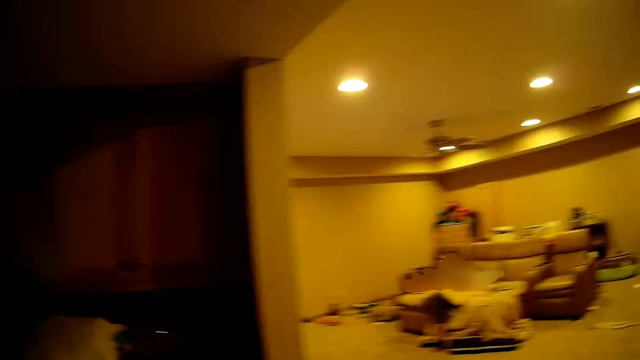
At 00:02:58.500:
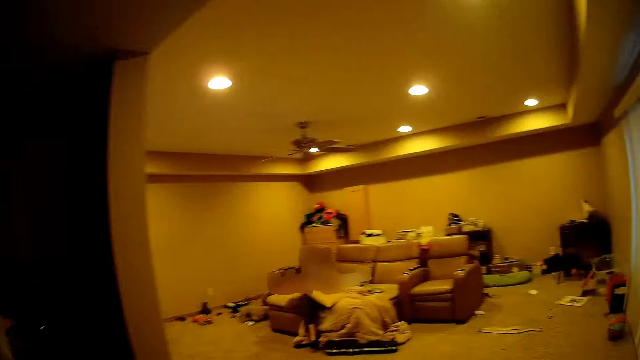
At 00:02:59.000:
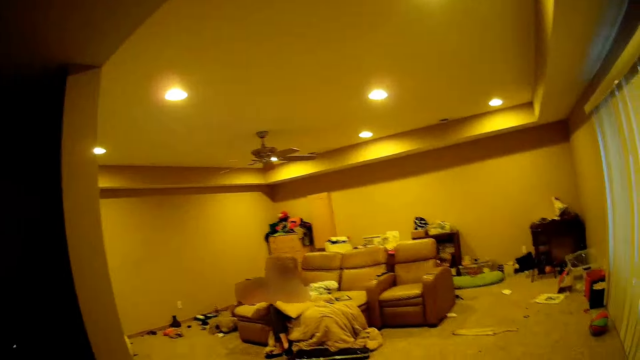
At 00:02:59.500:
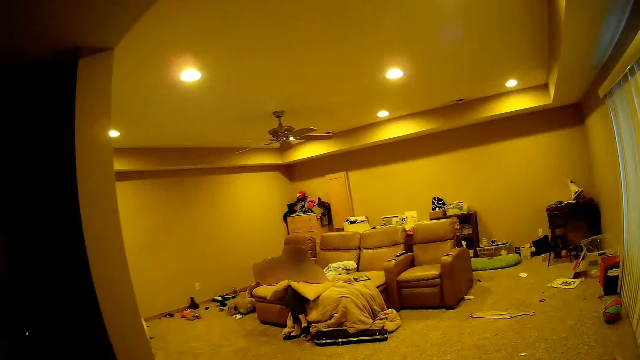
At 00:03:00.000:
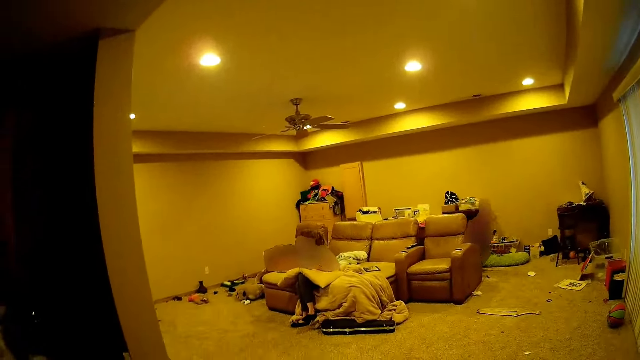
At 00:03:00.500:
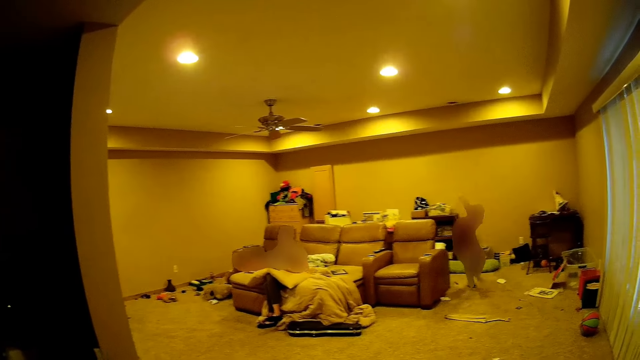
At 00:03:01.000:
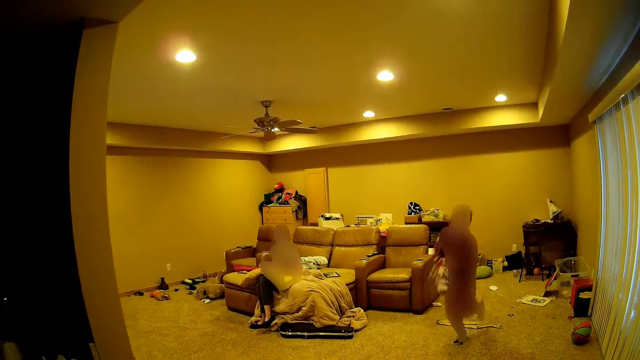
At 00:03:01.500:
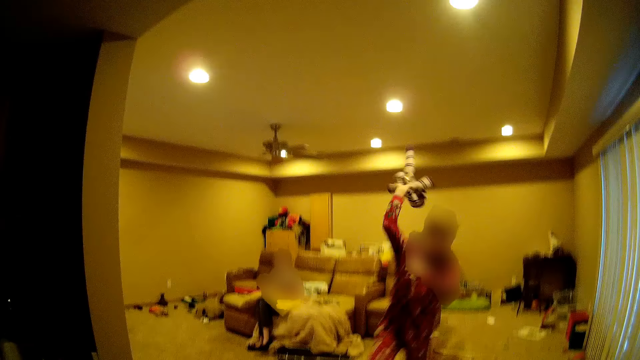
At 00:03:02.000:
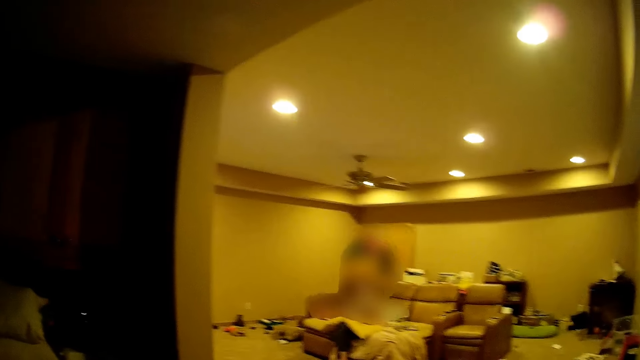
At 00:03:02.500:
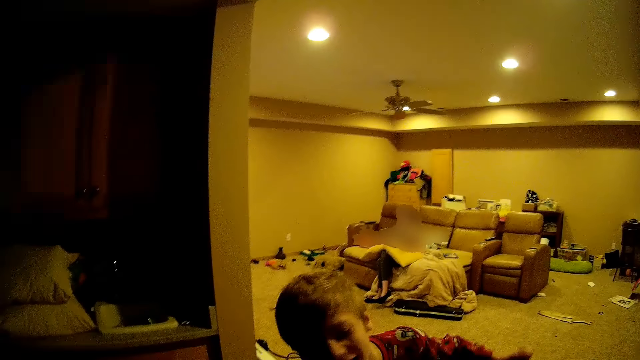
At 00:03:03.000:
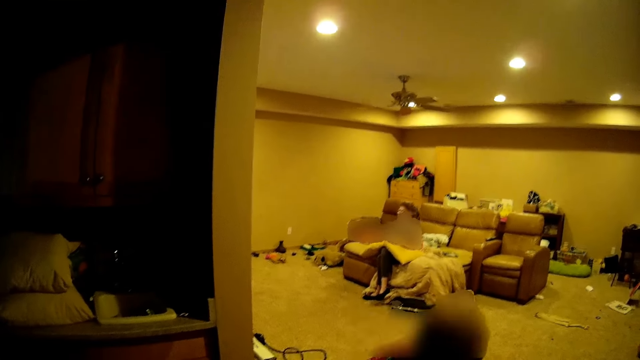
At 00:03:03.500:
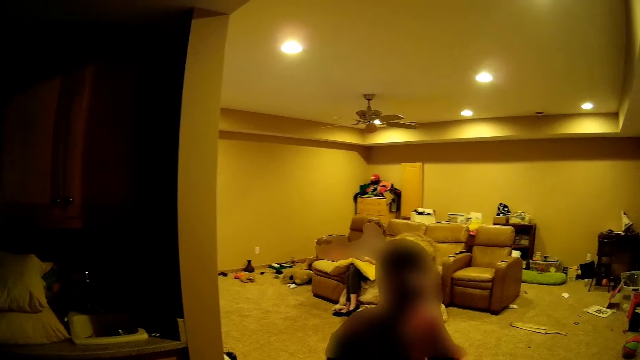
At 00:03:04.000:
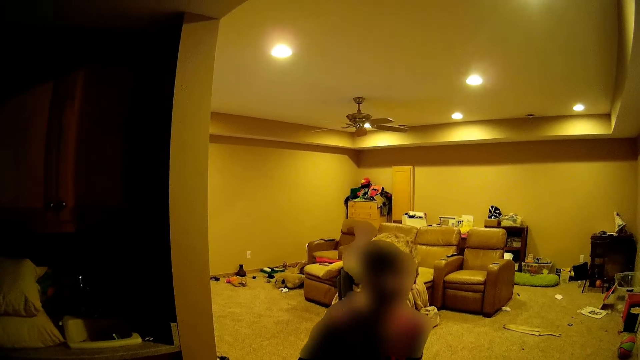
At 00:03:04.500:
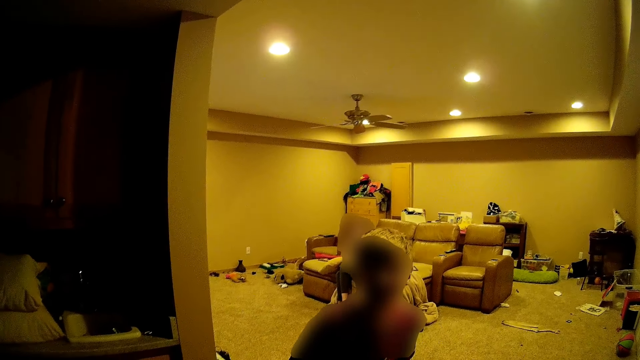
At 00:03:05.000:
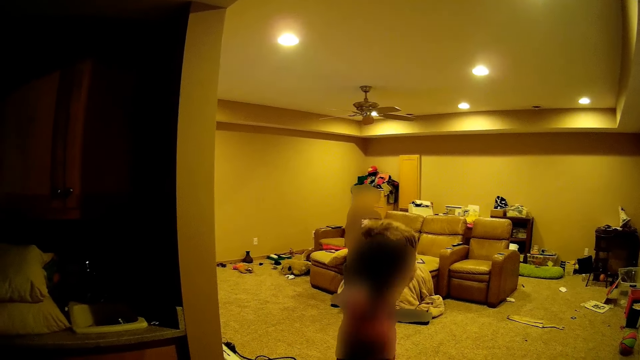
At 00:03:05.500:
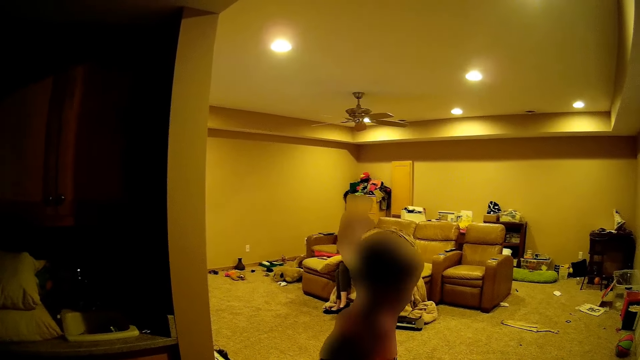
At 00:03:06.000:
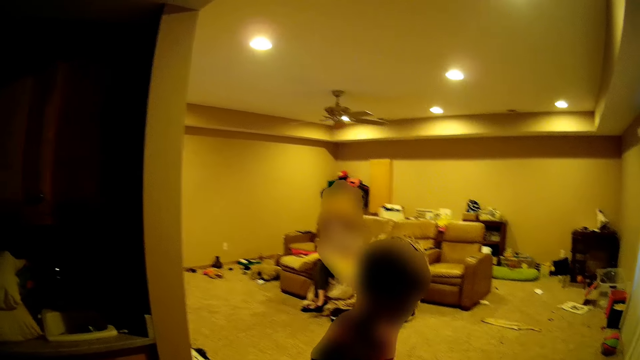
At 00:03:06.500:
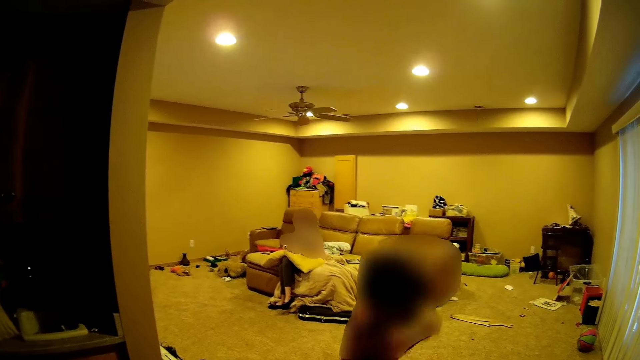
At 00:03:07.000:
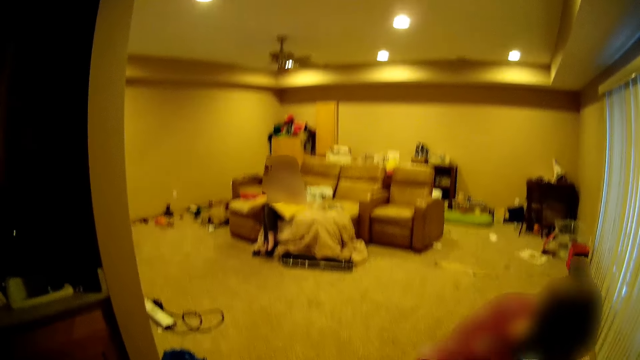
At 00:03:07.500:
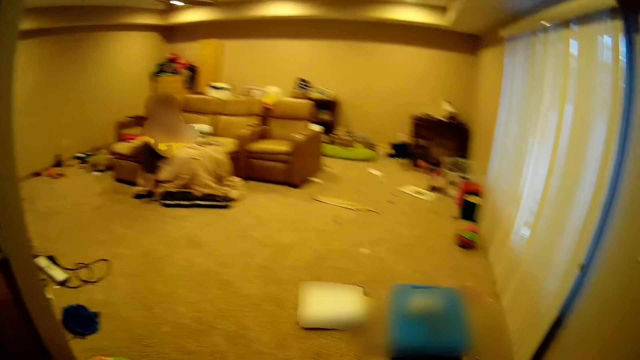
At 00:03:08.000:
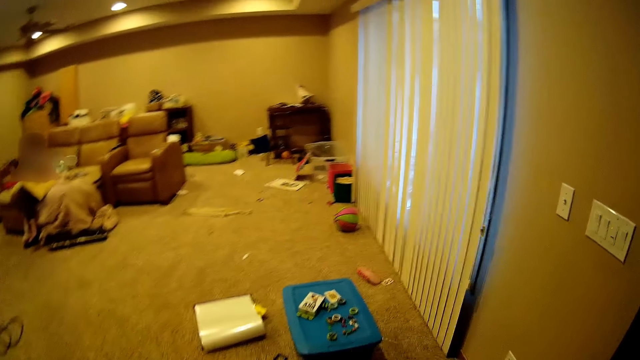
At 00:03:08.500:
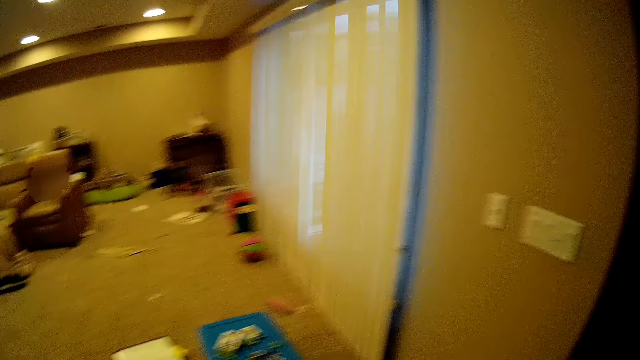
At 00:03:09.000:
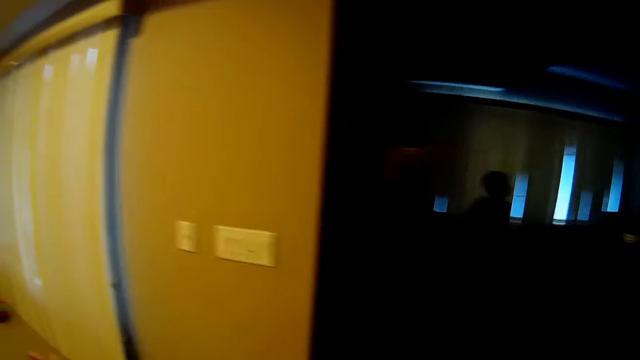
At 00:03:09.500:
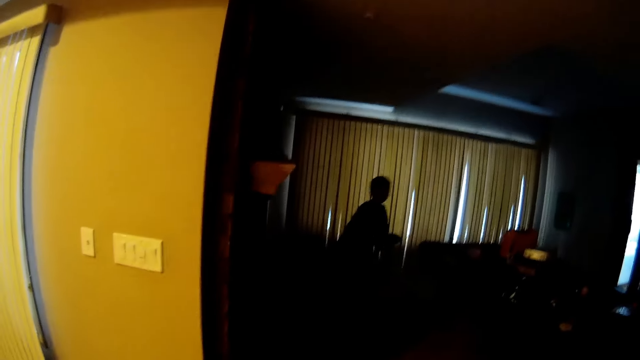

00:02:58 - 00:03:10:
A person runs towards the camera wearer in the room. The person throws something to the camera wearer. The camera wearer blocks something with the hand. They move in the room. The person stands beside the camera wearer. The camera wearer bends on the floor. The person picks something from the ground.

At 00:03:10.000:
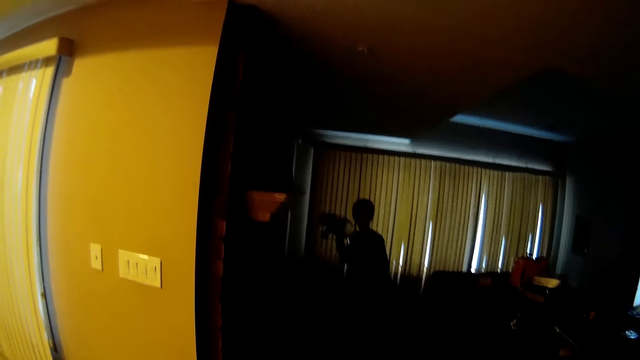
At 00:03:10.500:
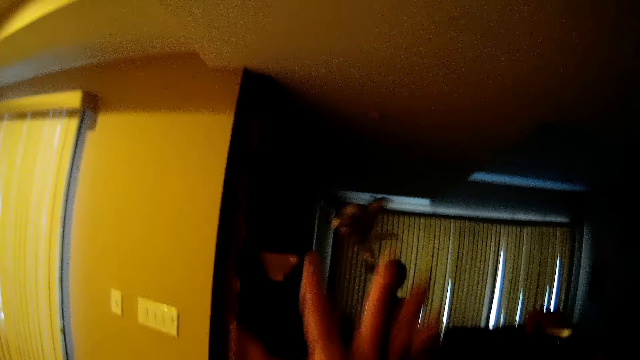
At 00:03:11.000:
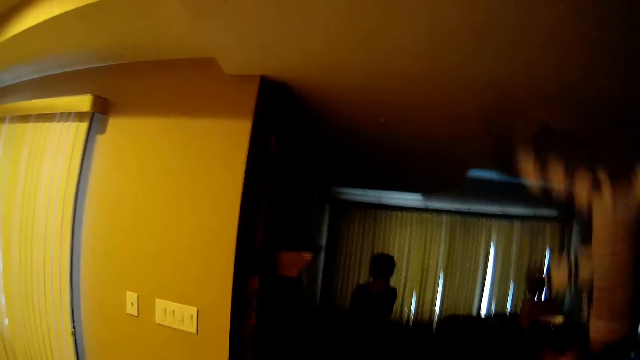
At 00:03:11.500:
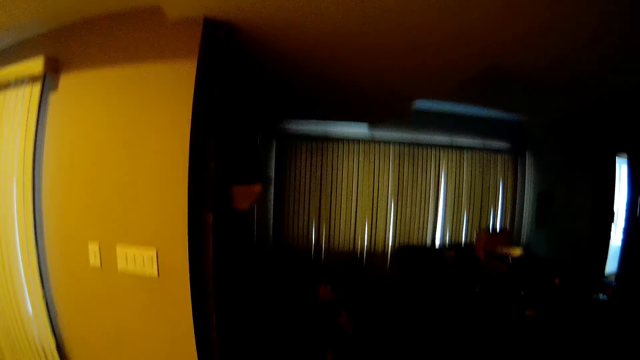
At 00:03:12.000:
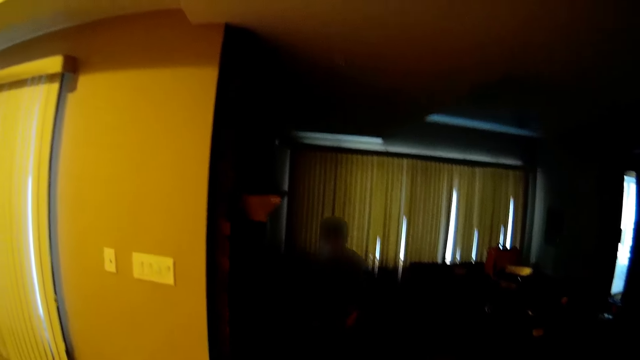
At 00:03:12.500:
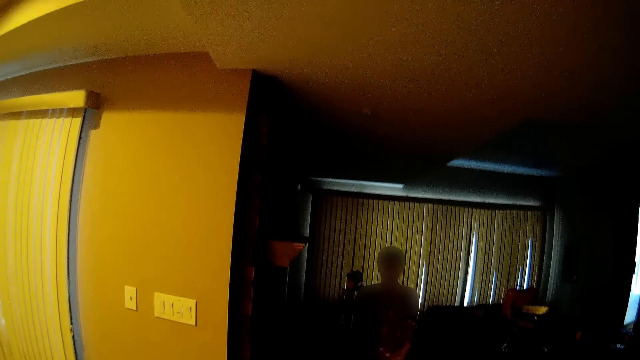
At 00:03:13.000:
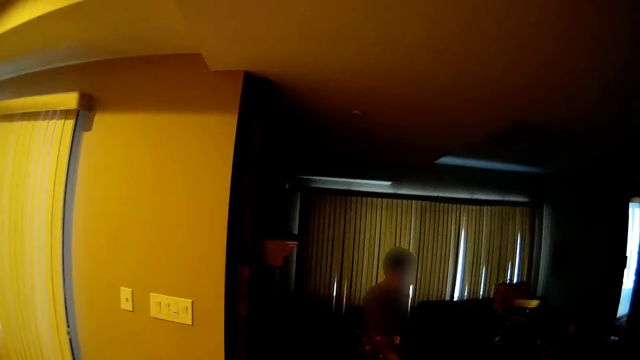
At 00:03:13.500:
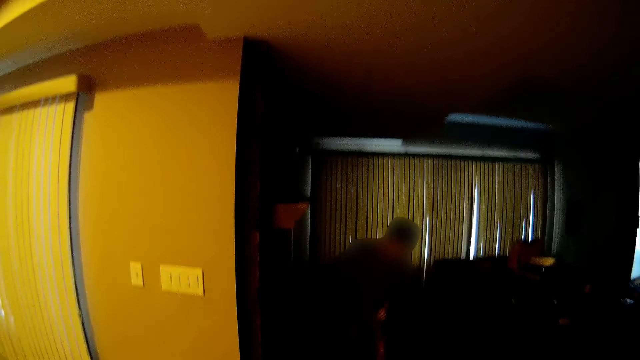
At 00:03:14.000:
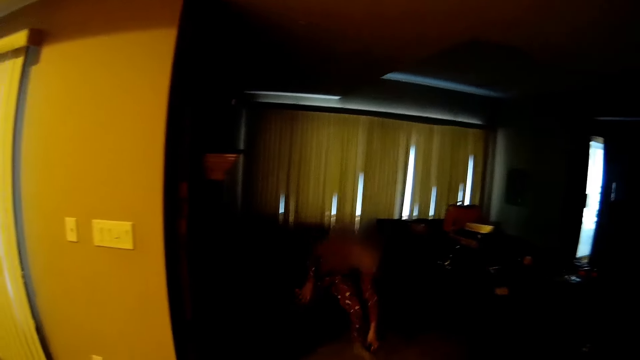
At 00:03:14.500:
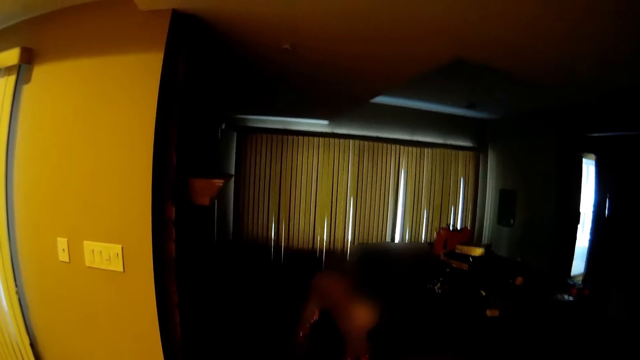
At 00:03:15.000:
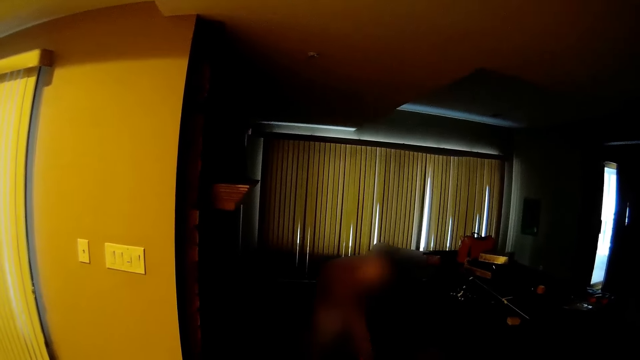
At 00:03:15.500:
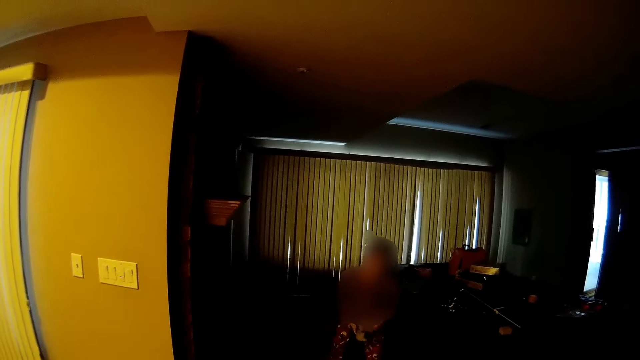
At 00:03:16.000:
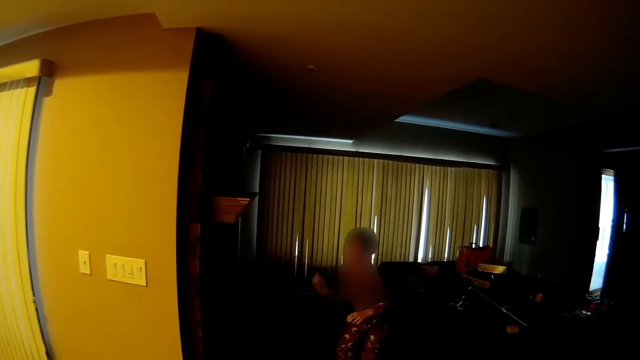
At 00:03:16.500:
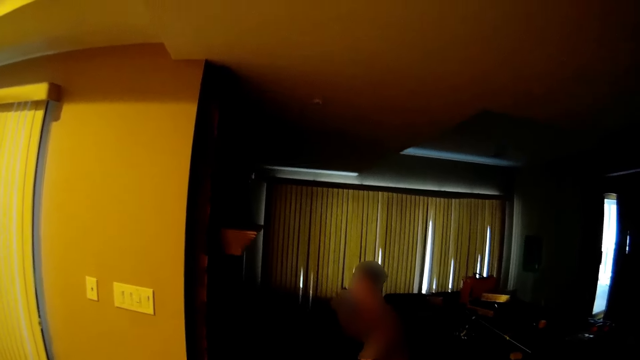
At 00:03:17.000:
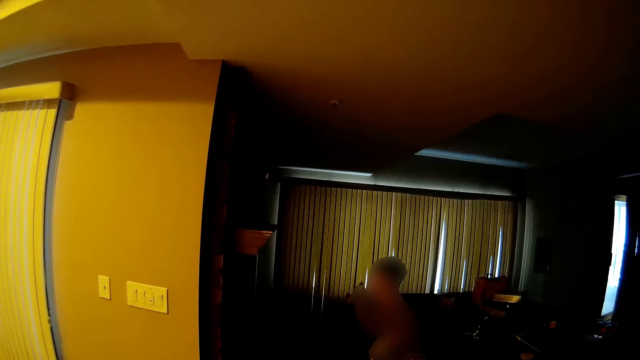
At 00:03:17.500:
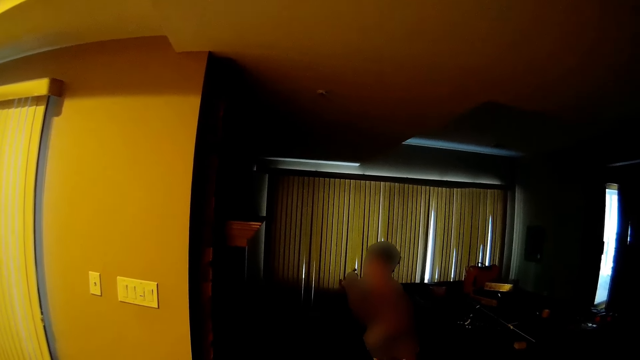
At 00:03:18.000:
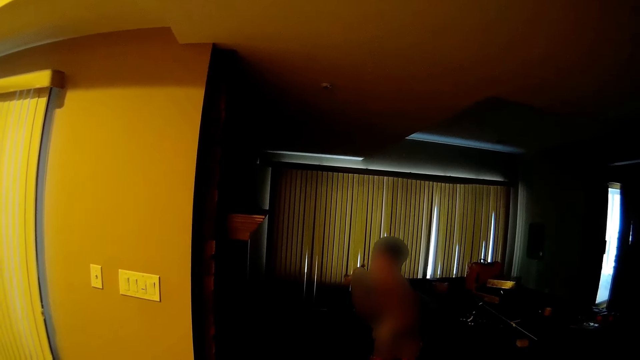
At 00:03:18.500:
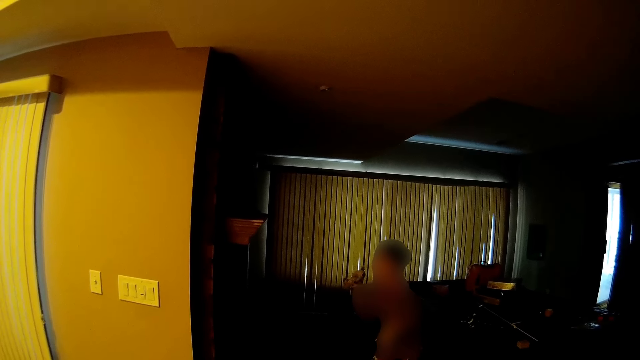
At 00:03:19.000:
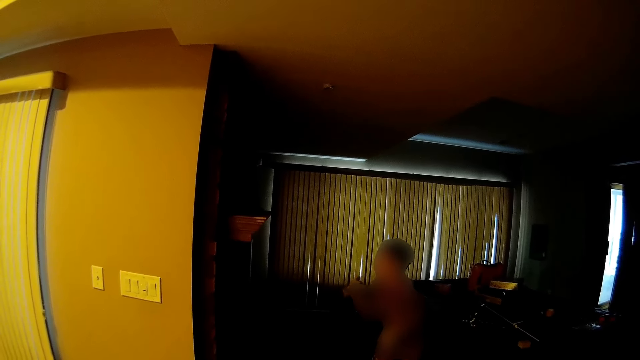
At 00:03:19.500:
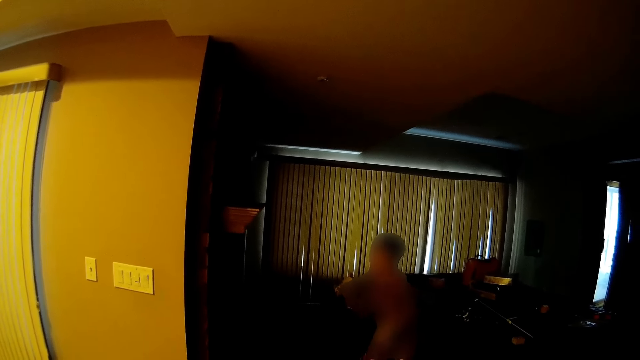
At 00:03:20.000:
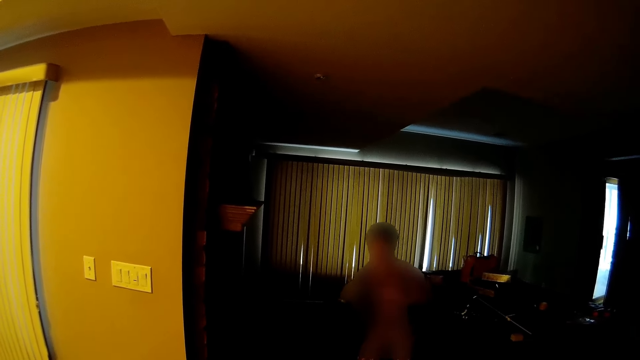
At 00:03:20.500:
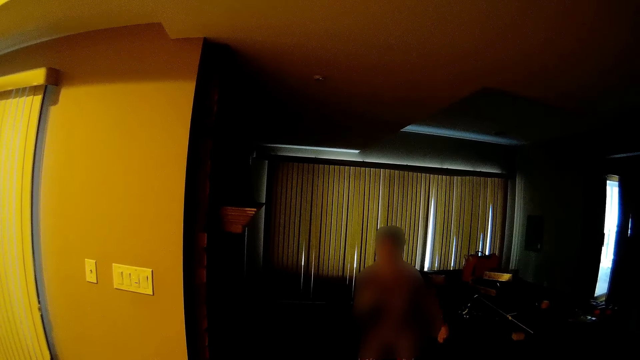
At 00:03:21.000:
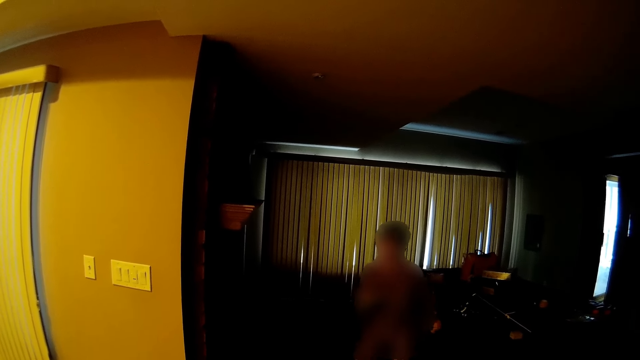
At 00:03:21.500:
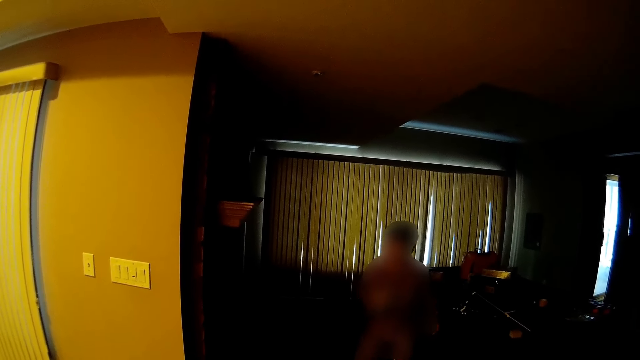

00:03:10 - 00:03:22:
A person throws a doll at the camera wearer. The camera wearer blocks something with the hand and catches the doll. The person picks something from the ground. The camera wearer throws the doll. They block something with the hand. The person picks something from the ground. The person converses with the camera wearer. The person stands in the dark room.
